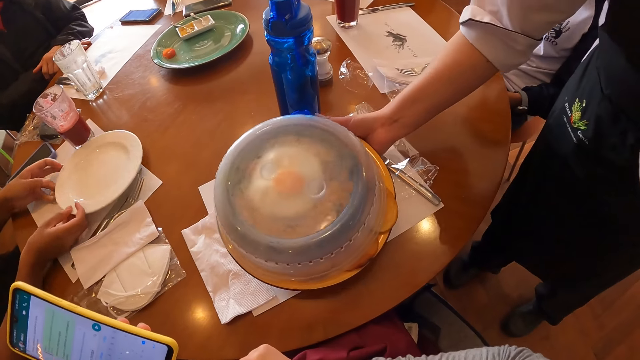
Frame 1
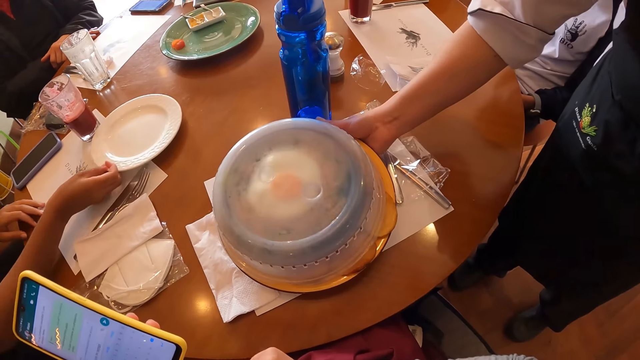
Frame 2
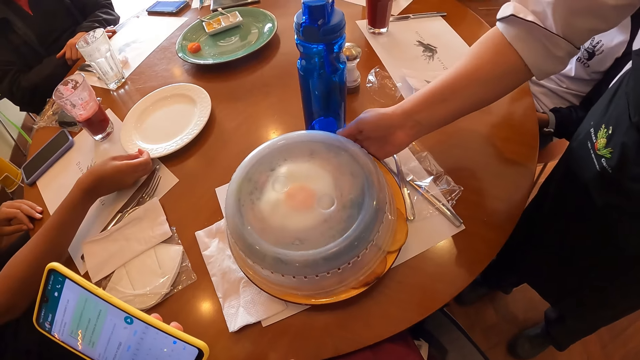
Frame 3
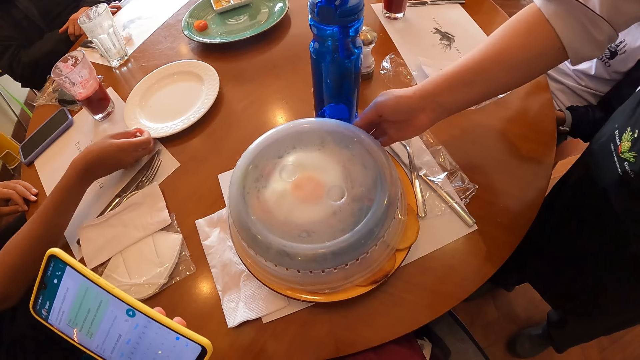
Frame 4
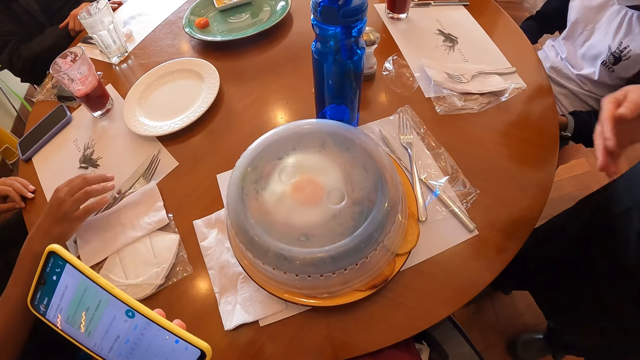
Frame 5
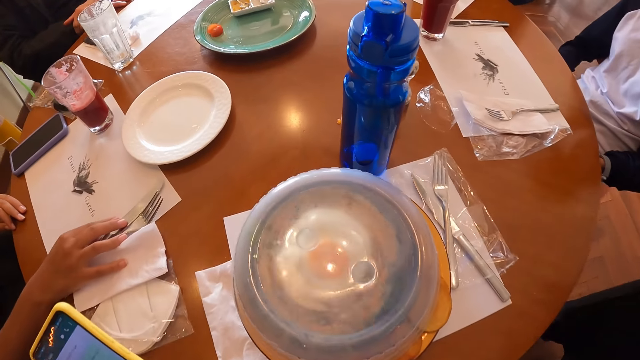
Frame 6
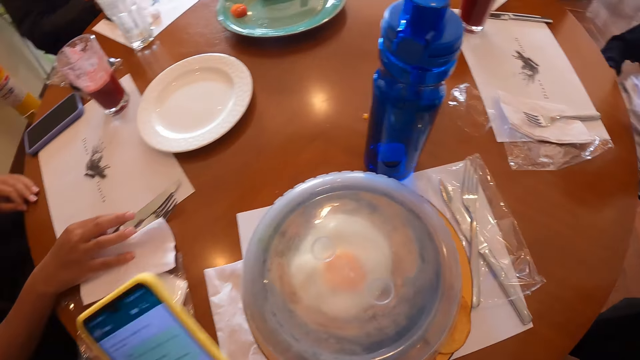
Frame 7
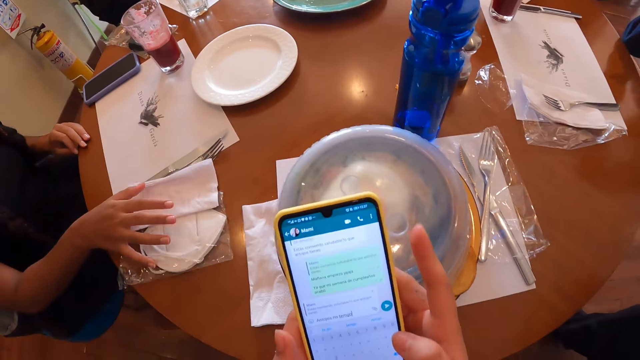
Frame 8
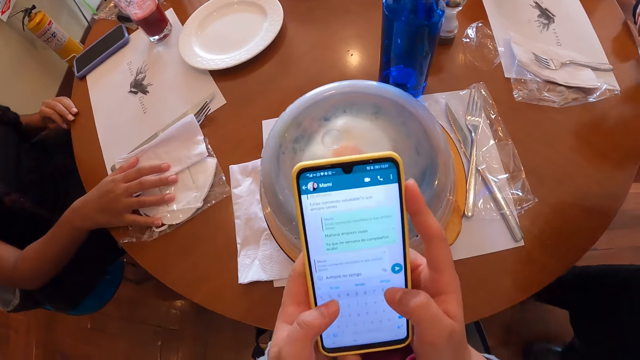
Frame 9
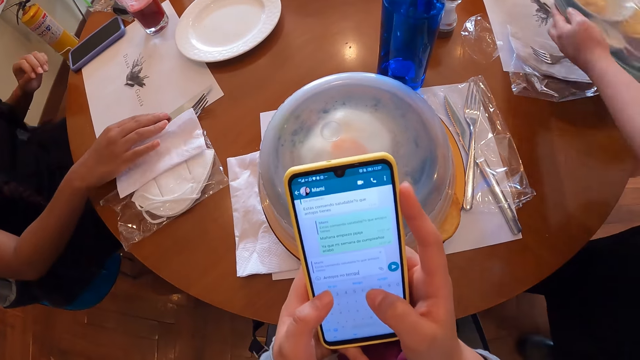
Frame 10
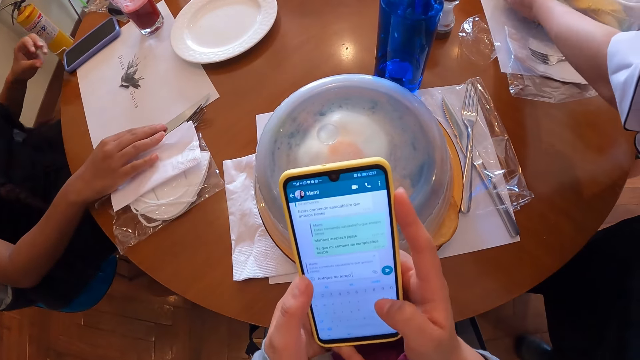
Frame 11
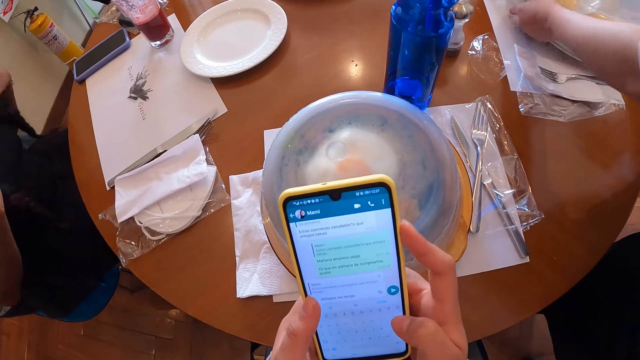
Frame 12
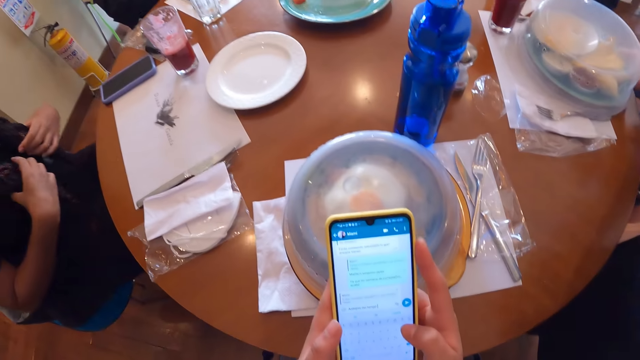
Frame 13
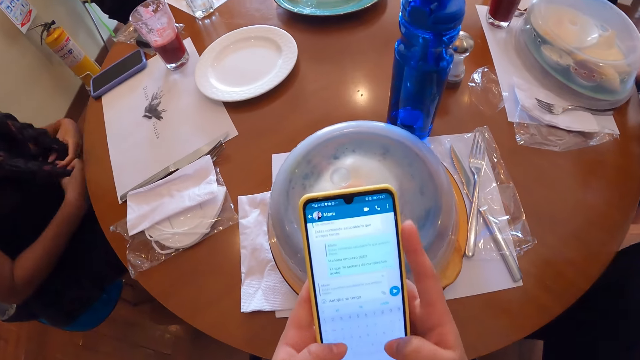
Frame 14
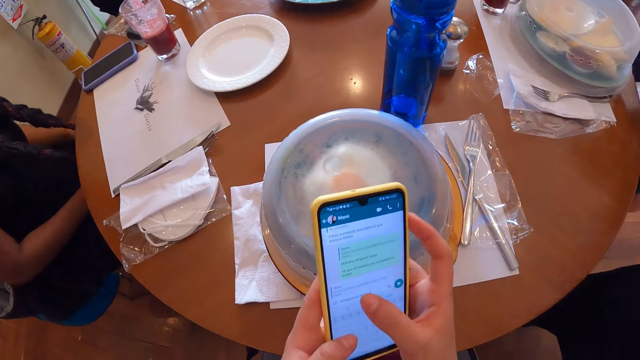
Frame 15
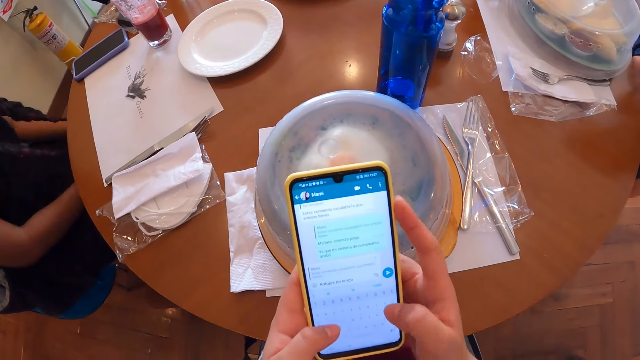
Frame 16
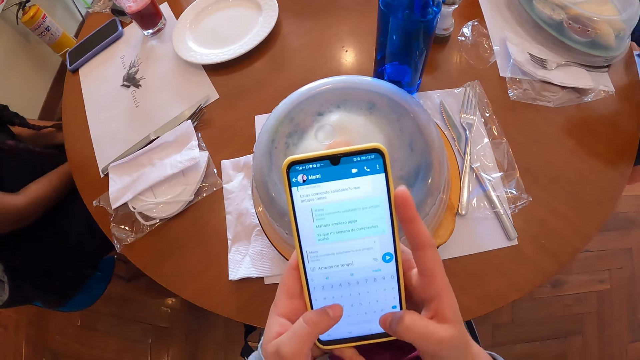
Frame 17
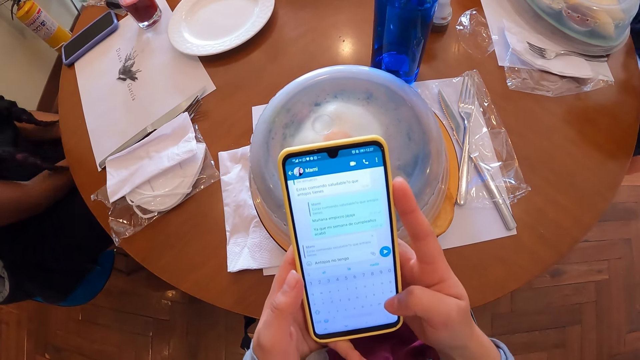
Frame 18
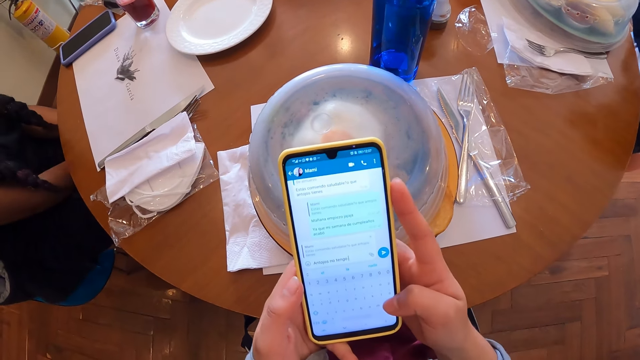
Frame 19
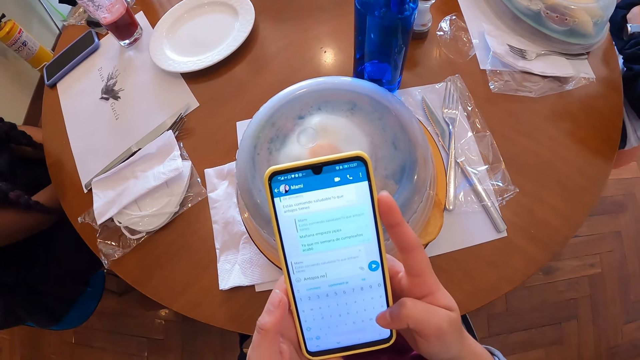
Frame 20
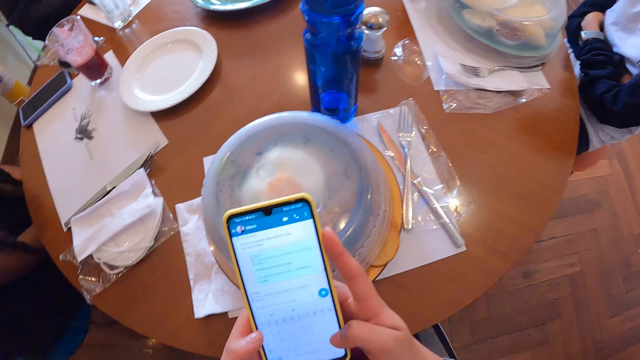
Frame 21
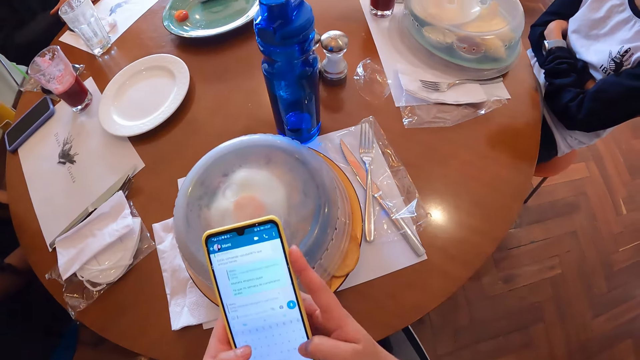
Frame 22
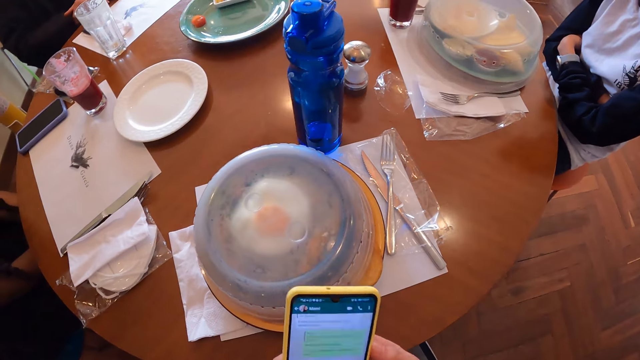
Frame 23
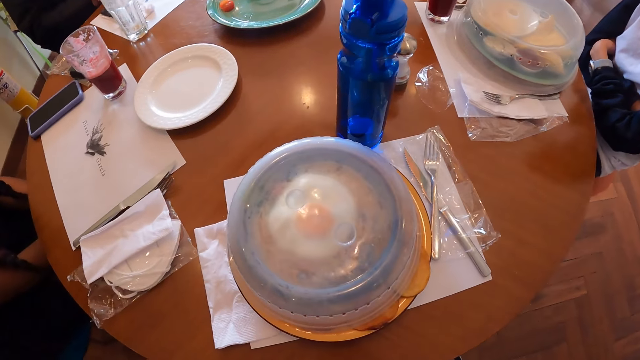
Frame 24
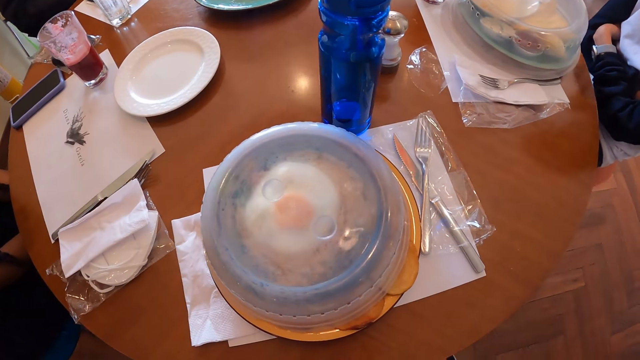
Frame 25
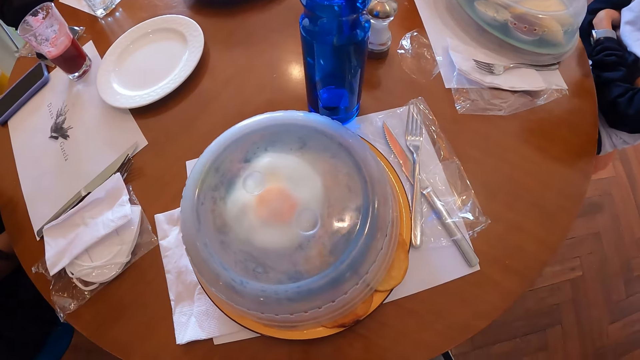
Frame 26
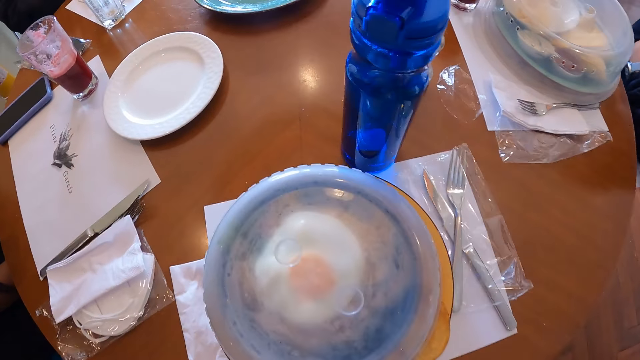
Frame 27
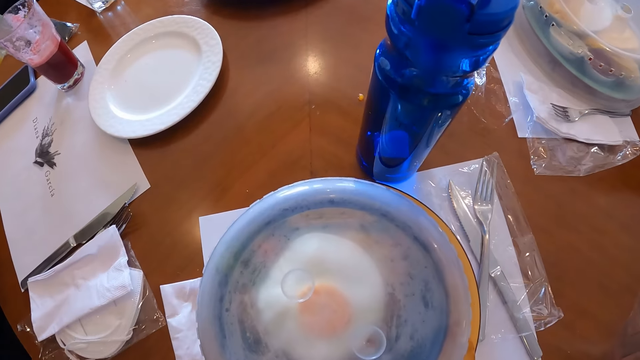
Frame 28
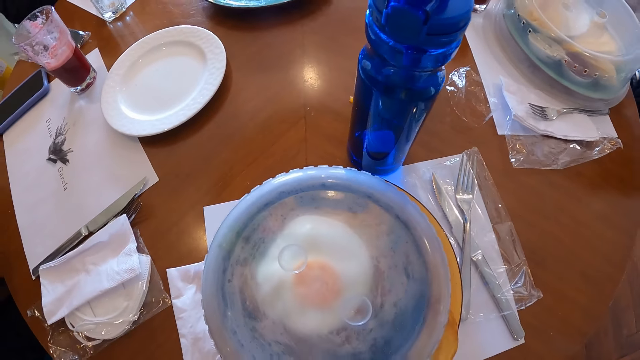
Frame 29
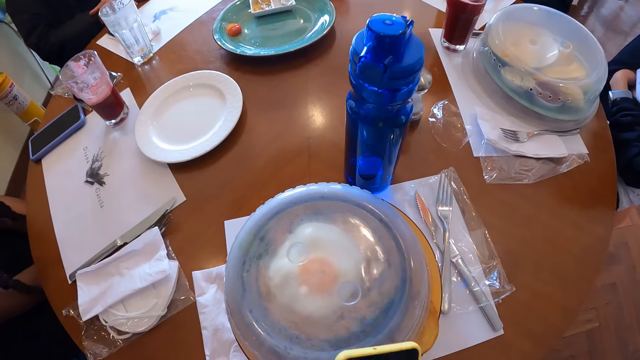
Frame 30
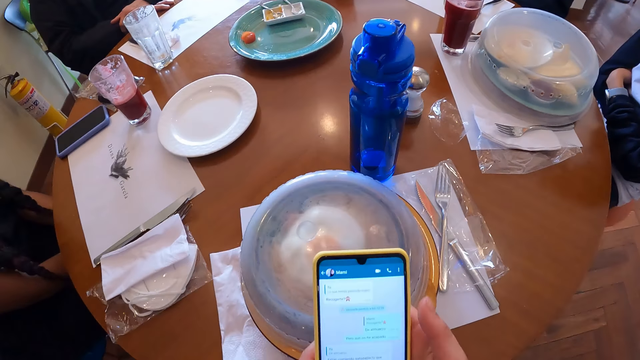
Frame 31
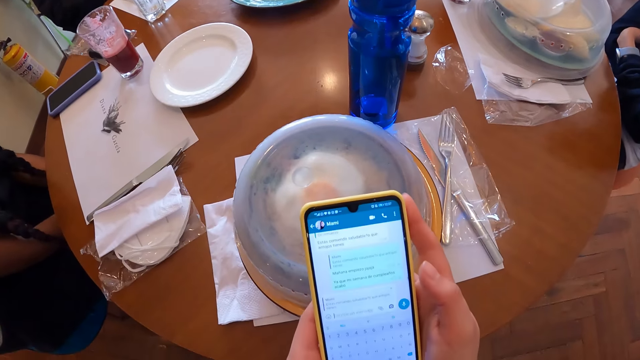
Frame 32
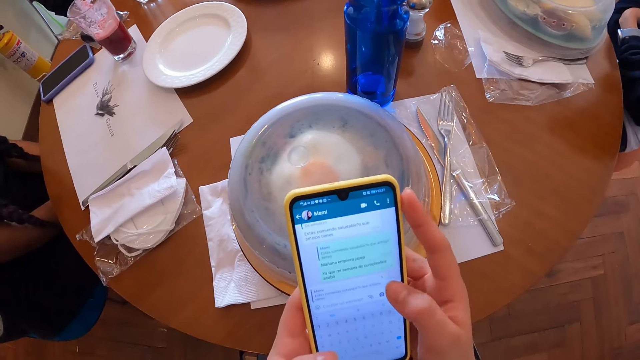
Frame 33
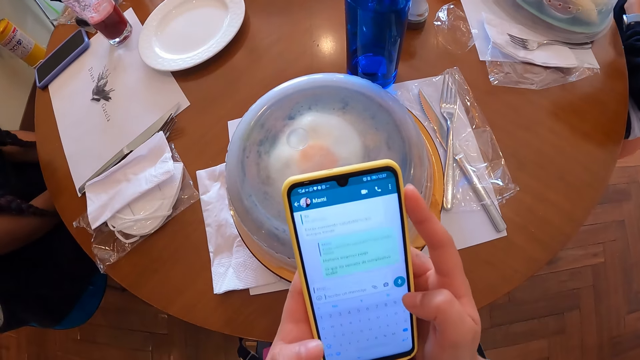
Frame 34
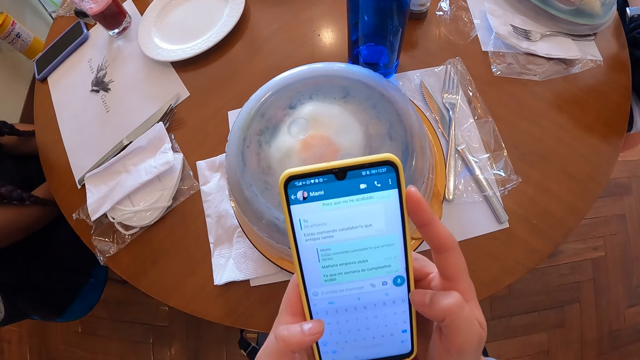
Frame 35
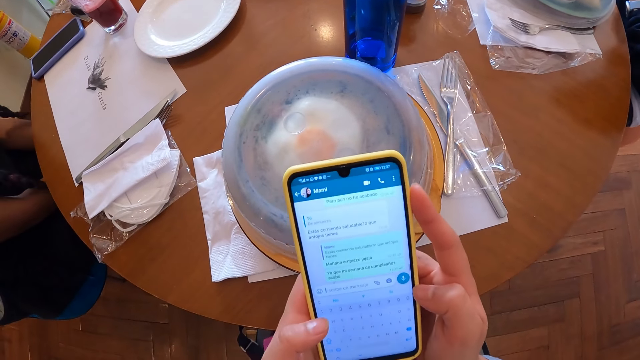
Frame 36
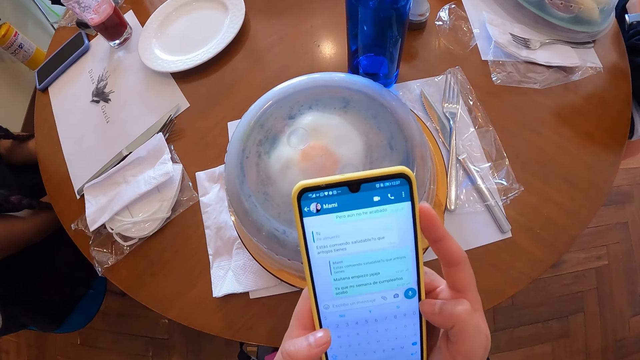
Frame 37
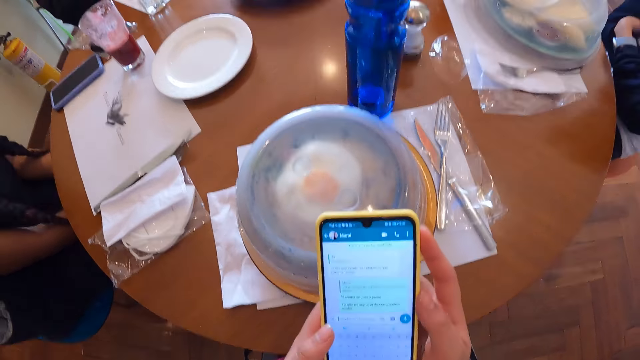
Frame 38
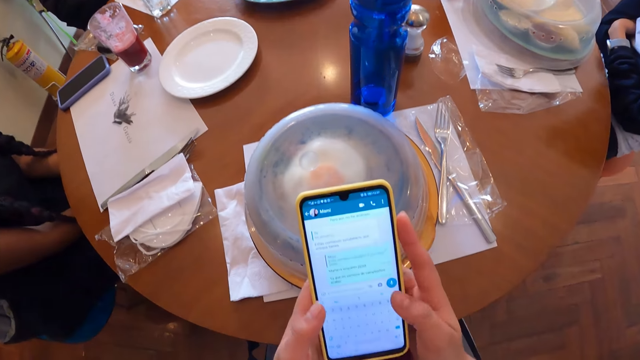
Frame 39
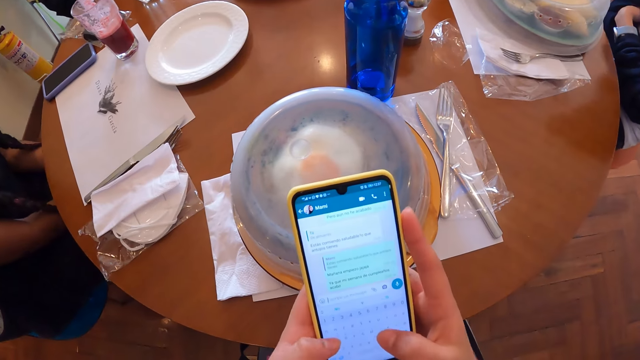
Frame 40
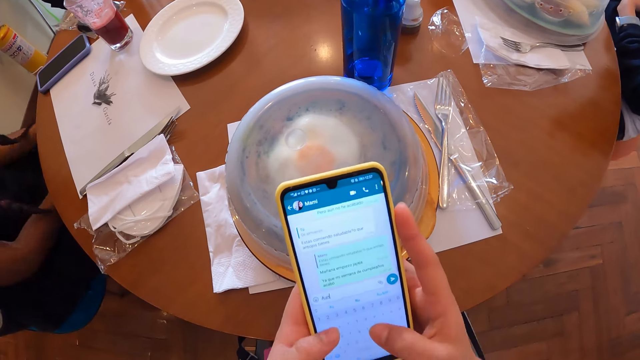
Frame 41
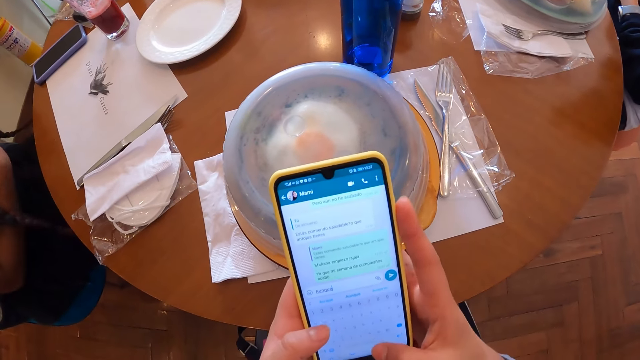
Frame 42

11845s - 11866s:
The woman removes her left hand from the plate on the table. The woman moves the plate on the table with her right hand. The woman moves some cutlery, a nylon and the tissue paper on the table with her right hand. The camera wearer operates the phone with both hands. They operate the phone with both hands again. The waiter places a plate on the table with both hands. The camera wearer looks at the served dish. They operate the phone with both hands.
